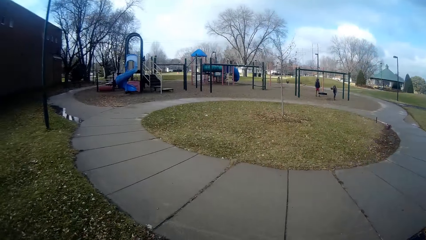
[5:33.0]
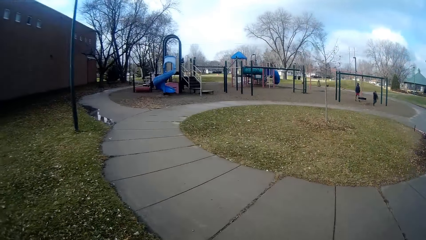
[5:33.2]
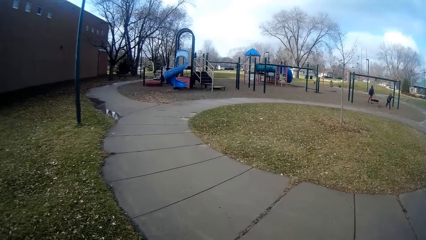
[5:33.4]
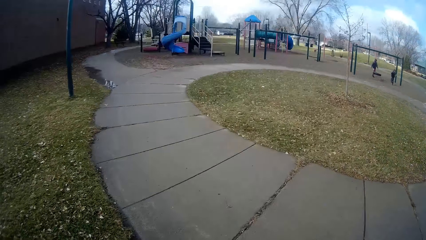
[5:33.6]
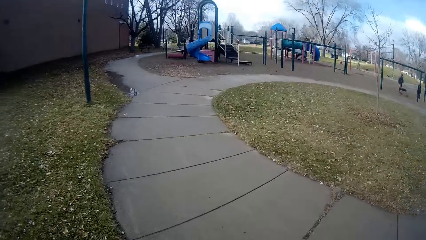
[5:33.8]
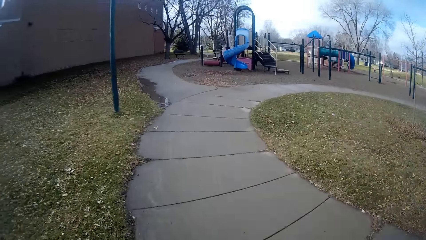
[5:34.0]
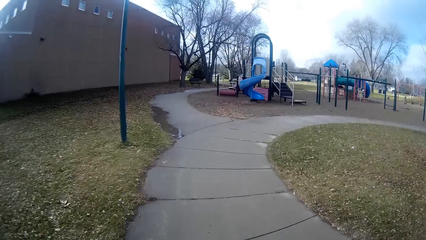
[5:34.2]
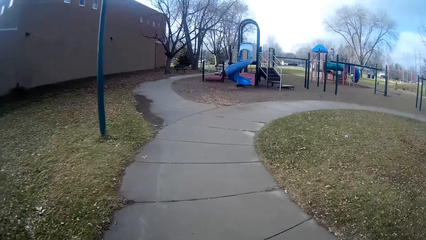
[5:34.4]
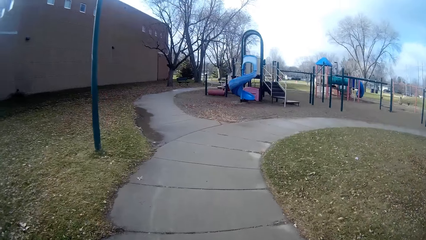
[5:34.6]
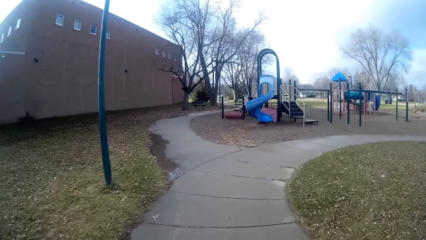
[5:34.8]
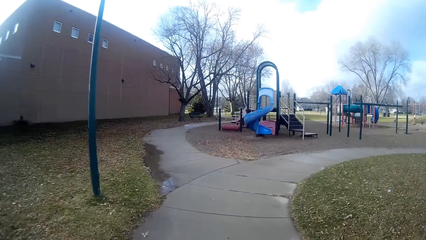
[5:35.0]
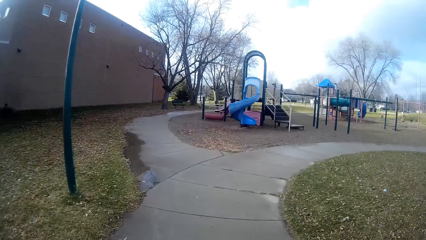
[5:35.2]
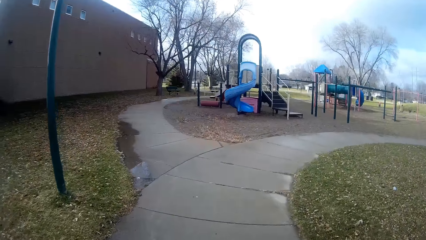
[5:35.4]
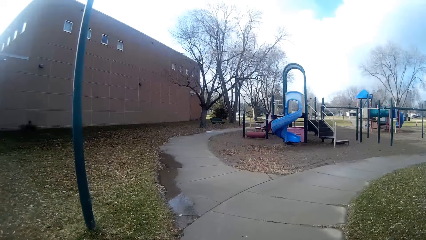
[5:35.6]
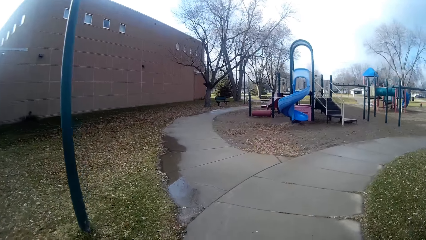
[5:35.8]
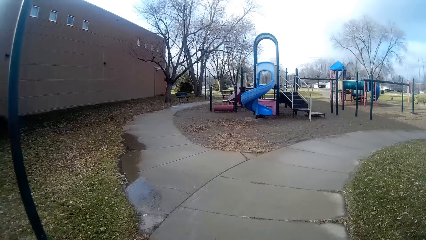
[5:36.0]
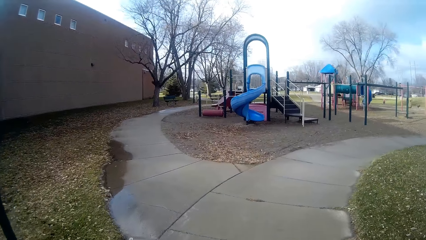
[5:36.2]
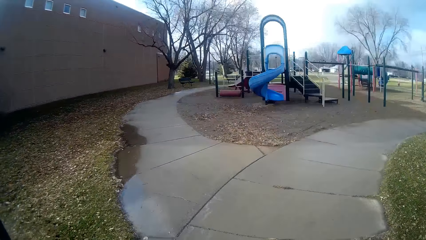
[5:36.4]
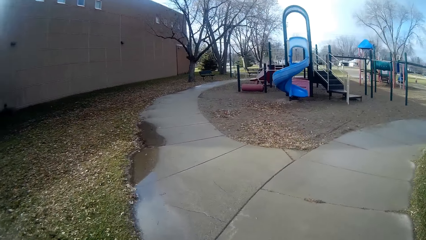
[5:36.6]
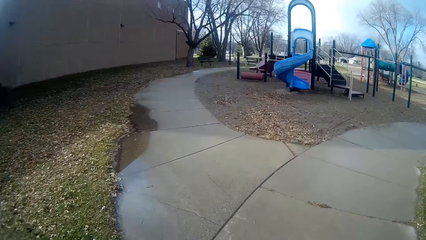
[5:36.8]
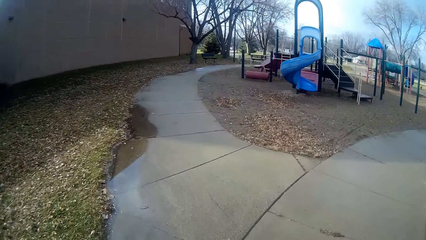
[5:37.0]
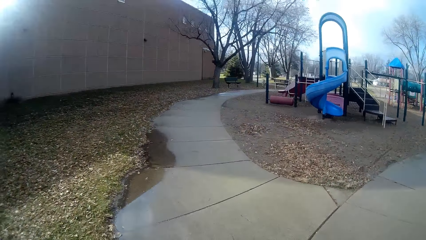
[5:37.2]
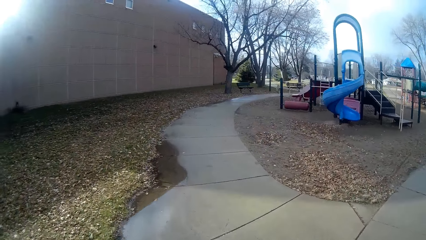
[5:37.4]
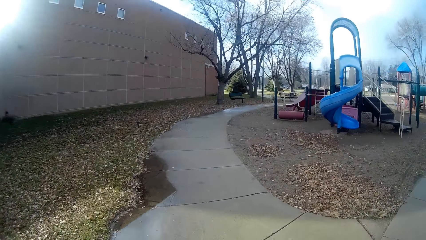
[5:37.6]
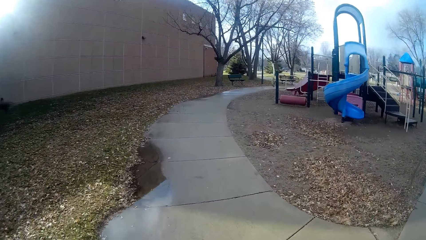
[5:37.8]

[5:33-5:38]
A person jogs around. The camera wearer jogs around.

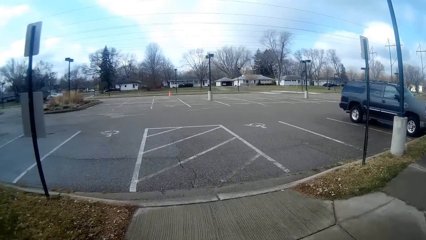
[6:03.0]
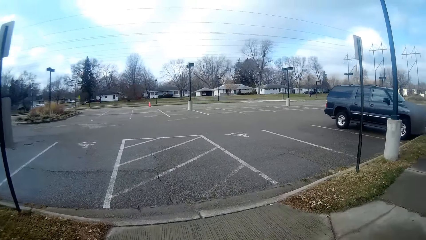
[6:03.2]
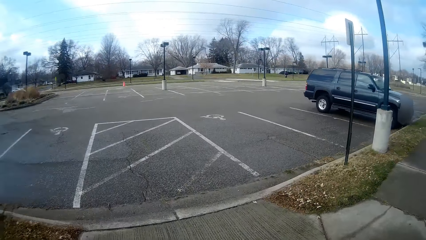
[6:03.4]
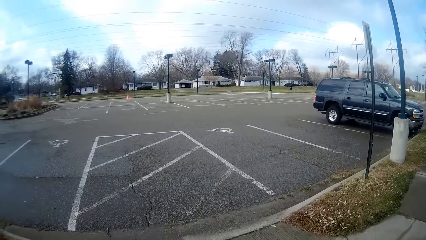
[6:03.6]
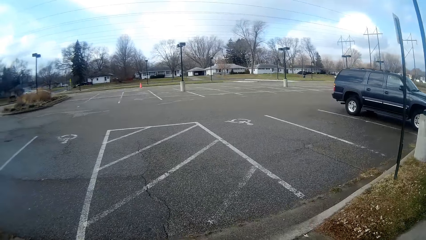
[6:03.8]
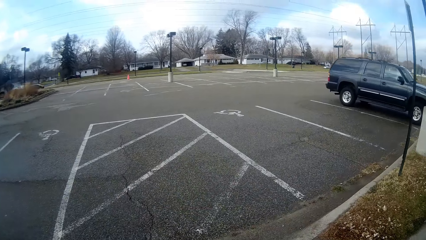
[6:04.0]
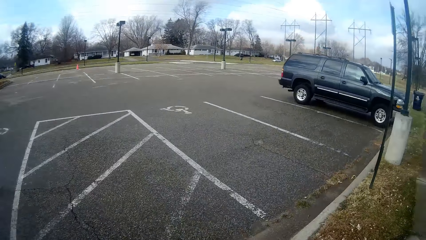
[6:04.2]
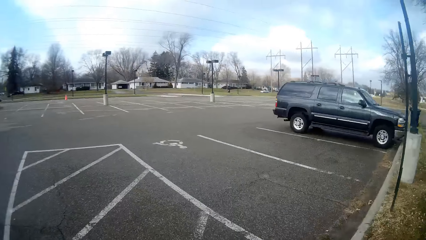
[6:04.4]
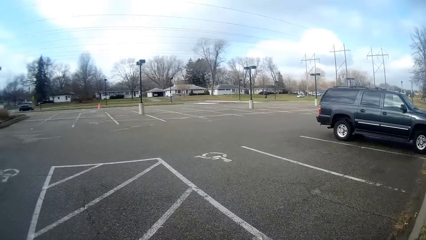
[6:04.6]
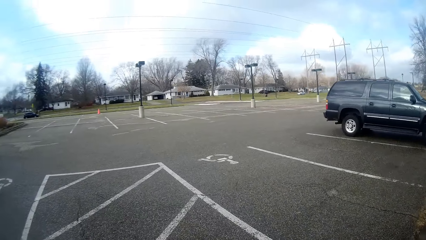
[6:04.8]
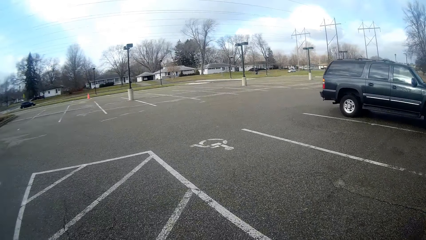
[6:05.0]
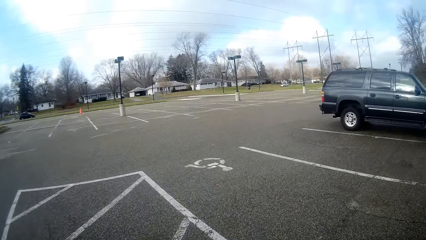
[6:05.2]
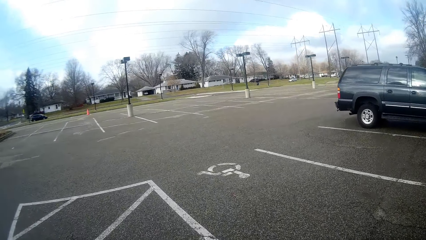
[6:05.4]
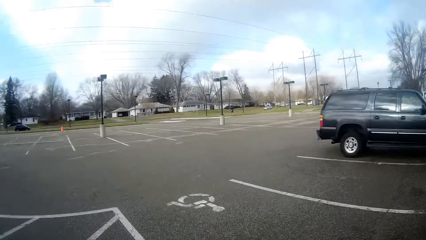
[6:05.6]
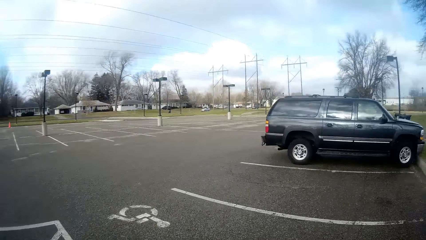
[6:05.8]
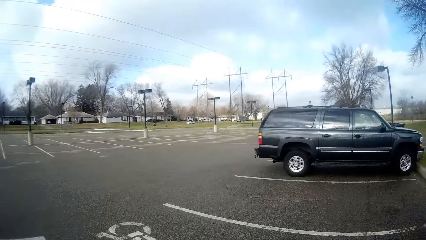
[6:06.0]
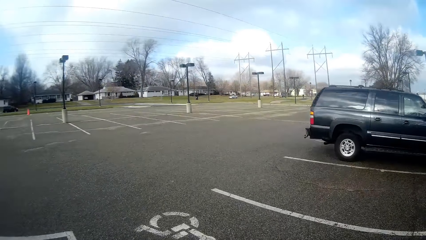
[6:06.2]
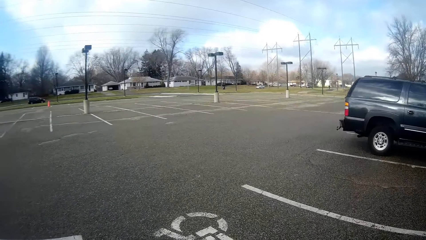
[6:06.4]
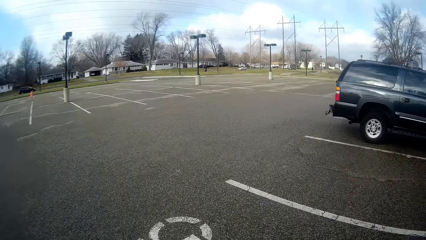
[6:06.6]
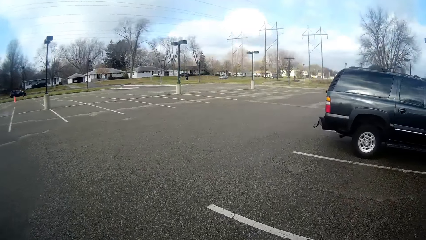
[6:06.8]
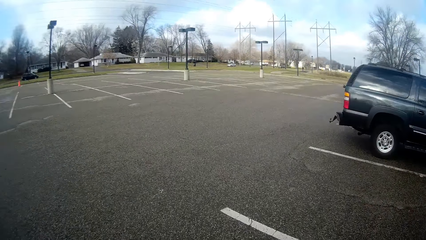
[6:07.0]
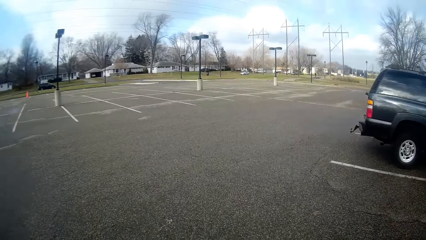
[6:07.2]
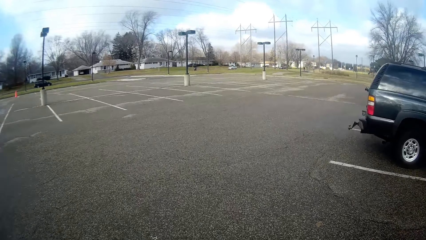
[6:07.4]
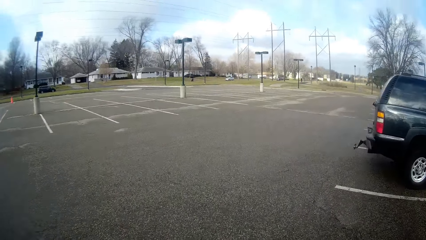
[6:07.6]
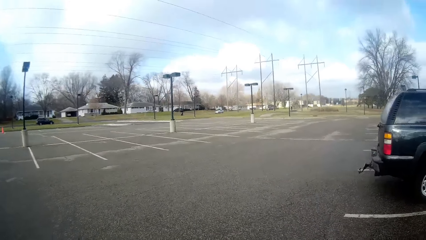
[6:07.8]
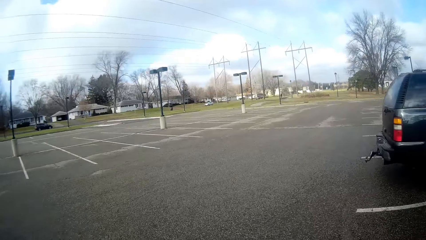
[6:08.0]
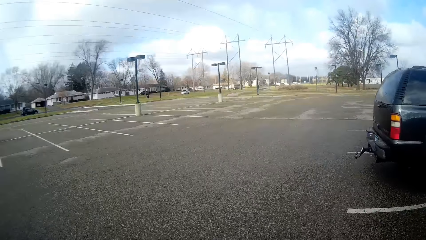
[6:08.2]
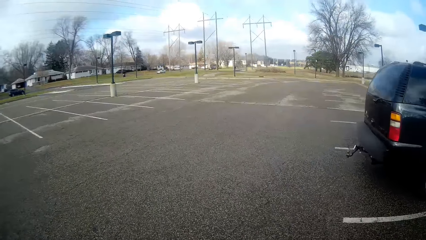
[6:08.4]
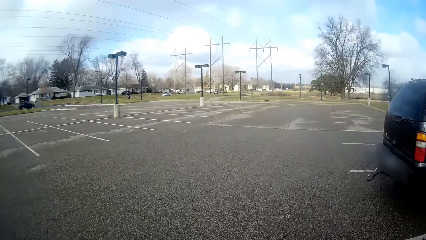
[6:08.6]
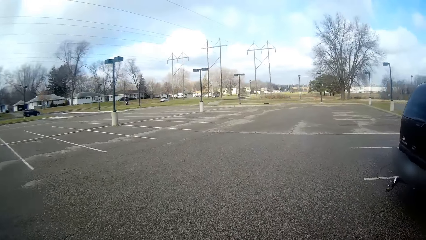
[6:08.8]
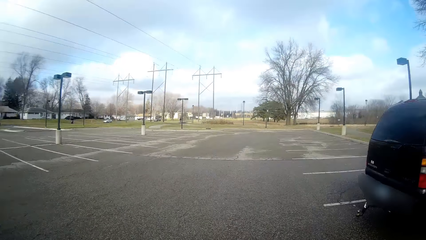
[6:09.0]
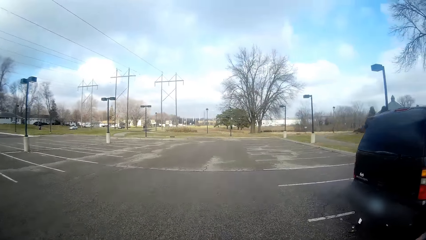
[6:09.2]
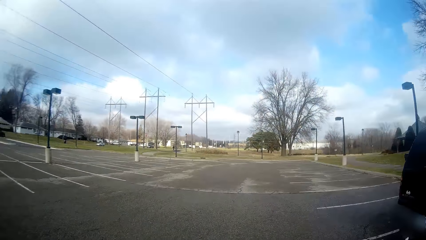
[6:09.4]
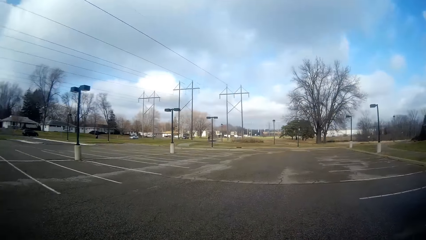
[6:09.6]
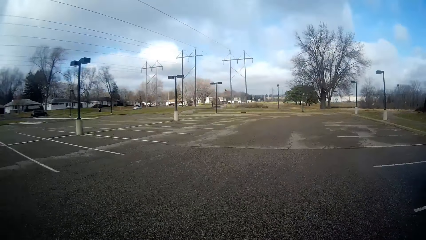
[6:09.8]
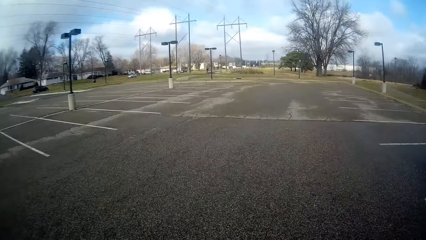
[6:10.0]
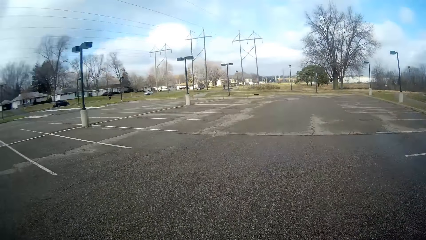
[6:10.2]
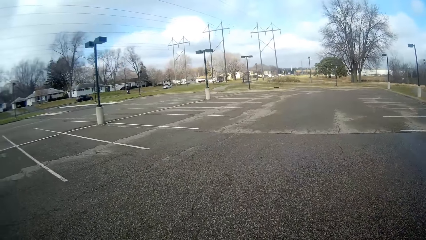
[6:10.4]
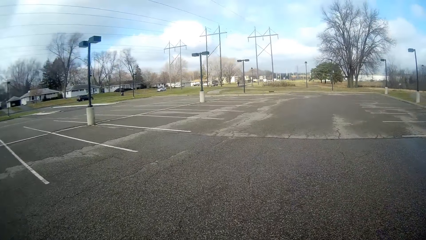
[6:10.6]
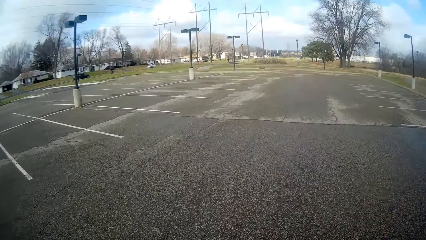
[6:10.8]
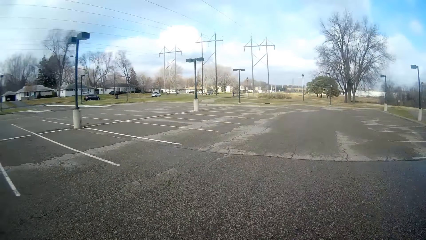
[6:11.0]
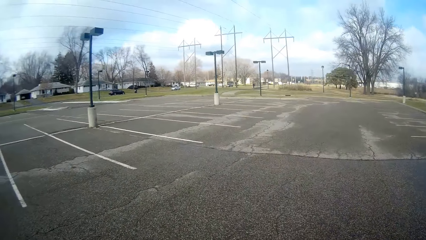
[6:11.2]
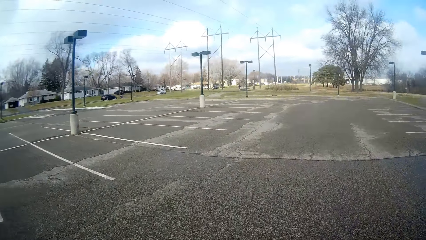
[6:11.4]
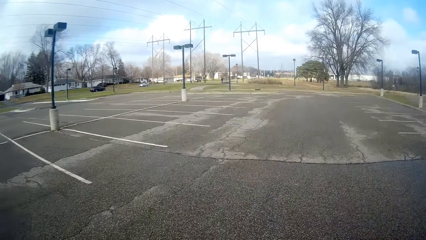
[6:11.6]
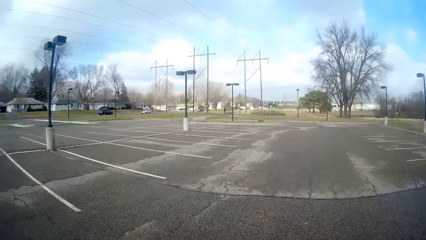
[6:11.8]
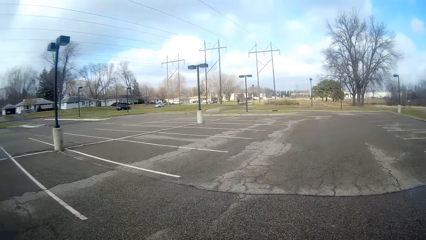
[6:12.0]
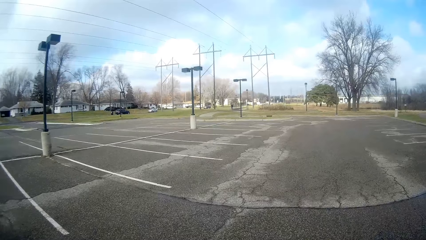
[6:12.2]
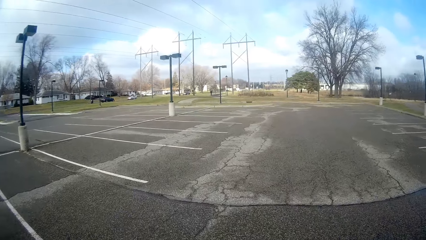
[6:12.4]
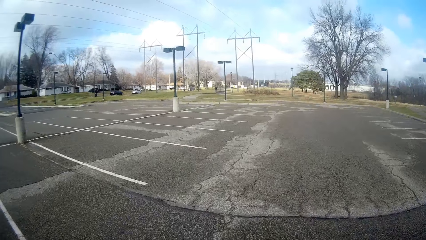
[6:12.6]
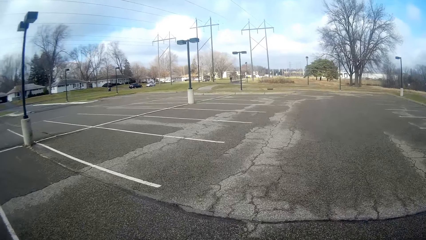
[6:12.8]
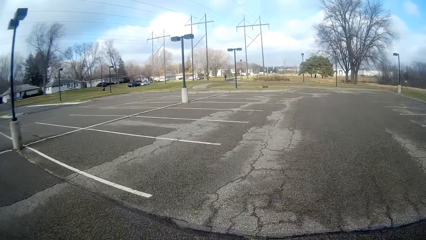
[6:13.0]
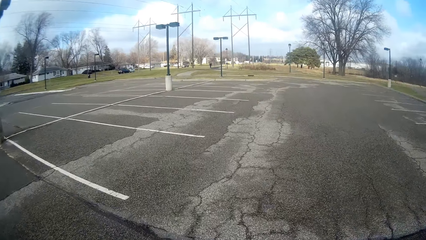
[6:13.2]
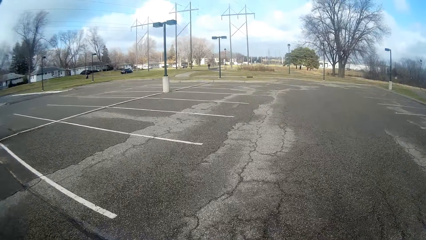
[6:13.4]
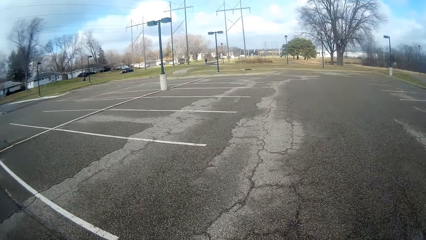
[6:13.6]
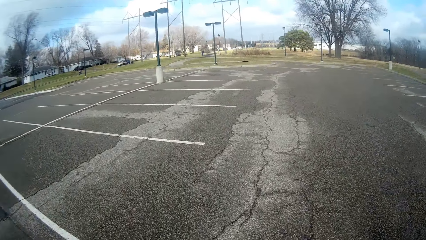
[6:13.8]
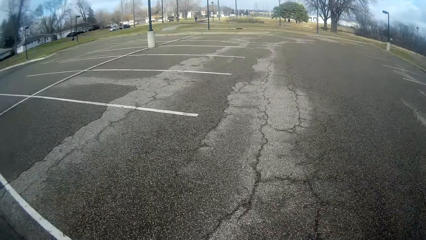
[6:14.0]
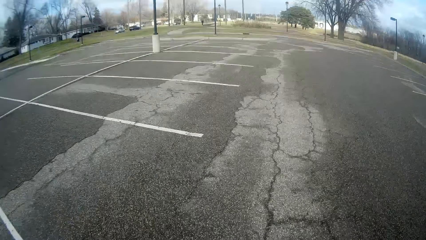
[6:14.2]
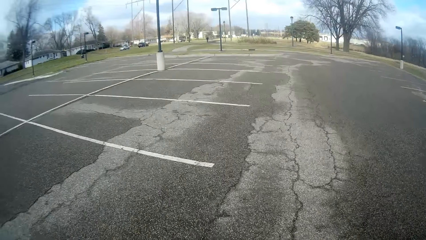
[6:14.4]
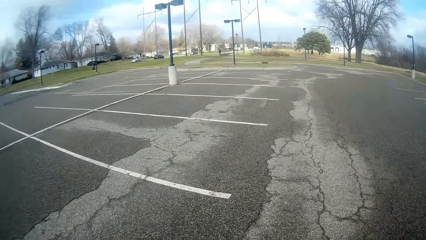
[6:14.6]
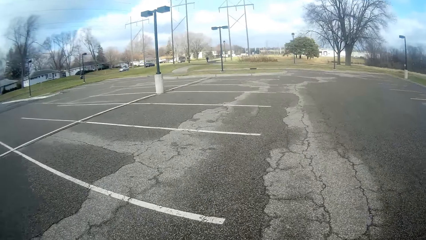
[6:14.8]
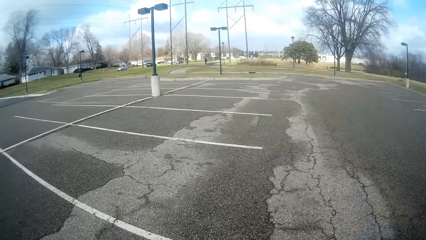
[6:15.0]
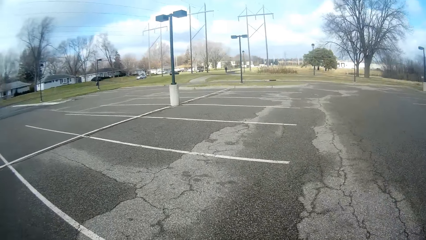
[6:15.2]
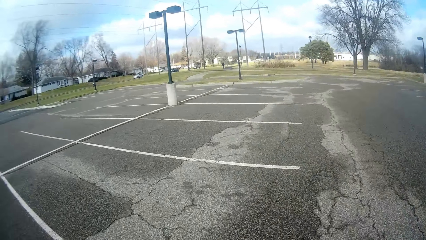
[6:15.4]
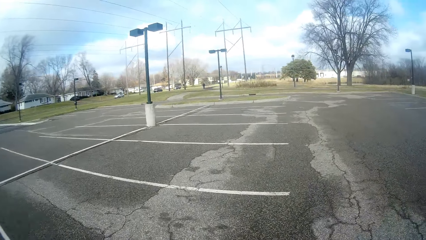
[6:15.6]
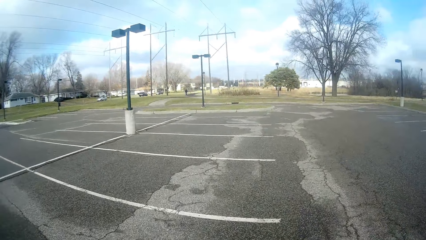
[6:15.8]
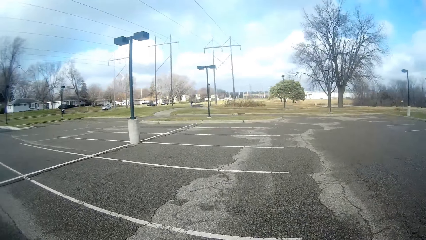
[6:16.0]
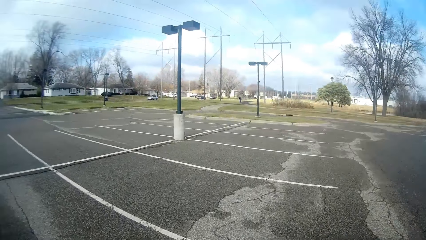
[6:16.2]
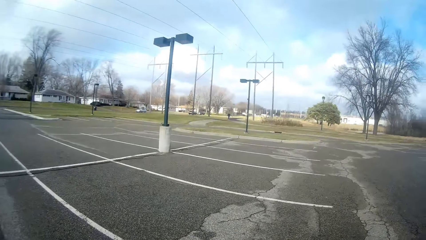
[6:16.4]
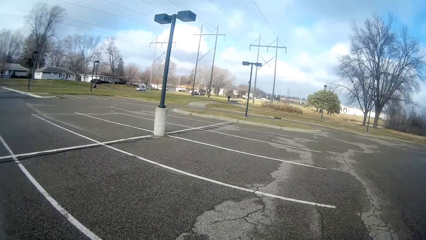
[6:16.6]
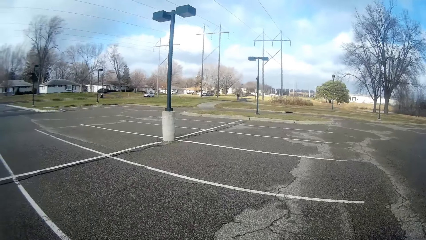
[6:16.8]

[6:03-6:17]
The camera wearer jogs with a person towards the parking lot. They jog with the person through the parking lot. They converse with the person.
